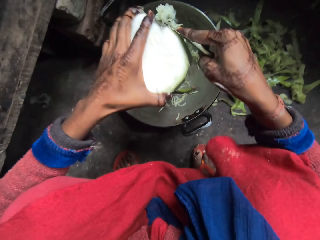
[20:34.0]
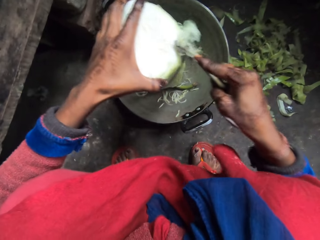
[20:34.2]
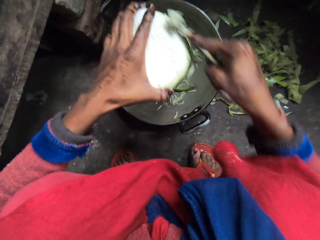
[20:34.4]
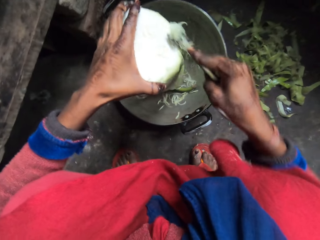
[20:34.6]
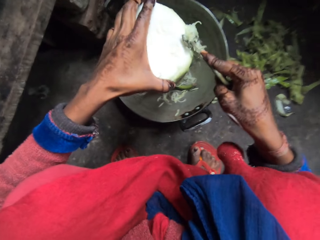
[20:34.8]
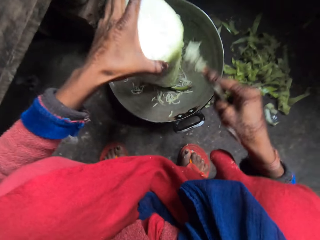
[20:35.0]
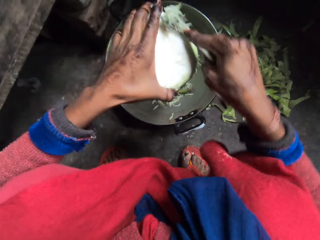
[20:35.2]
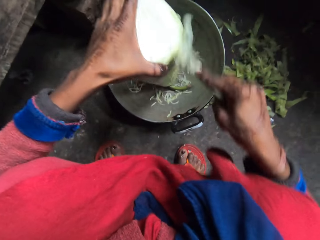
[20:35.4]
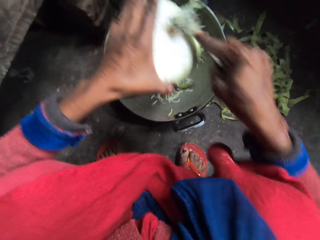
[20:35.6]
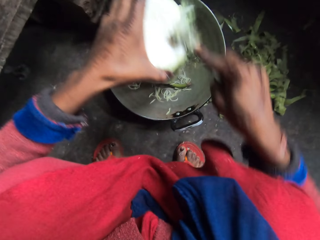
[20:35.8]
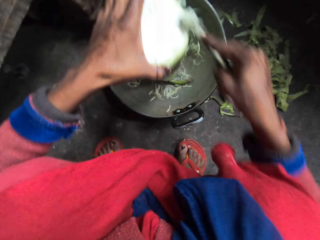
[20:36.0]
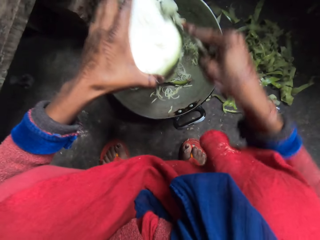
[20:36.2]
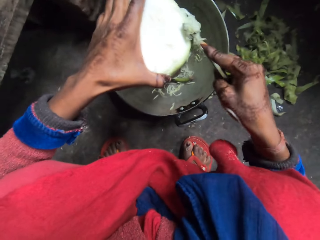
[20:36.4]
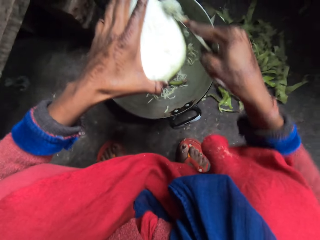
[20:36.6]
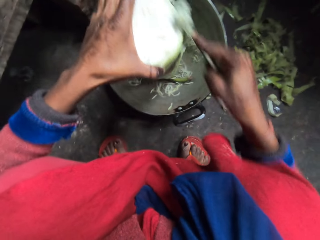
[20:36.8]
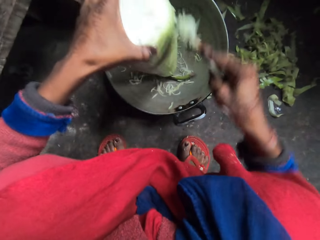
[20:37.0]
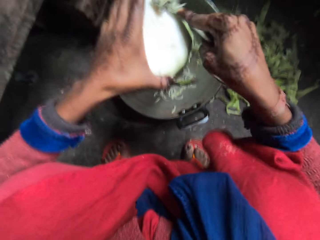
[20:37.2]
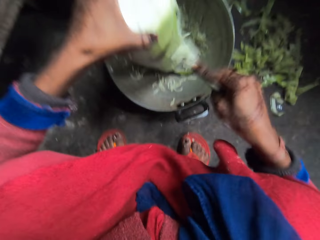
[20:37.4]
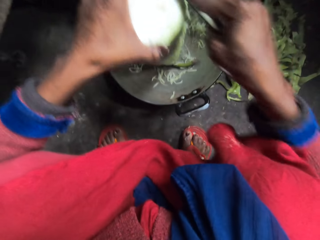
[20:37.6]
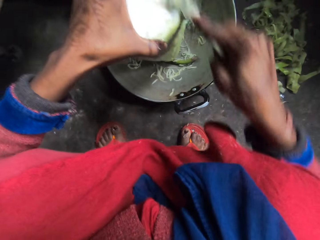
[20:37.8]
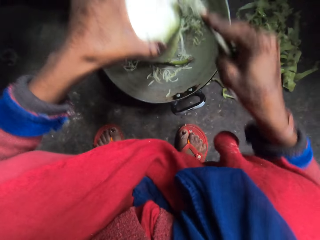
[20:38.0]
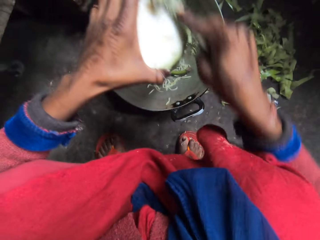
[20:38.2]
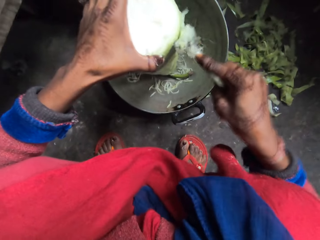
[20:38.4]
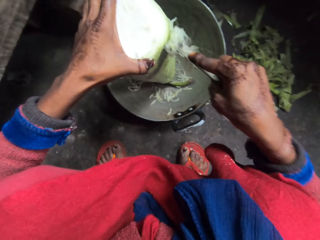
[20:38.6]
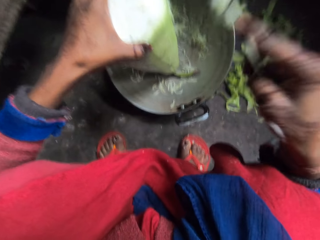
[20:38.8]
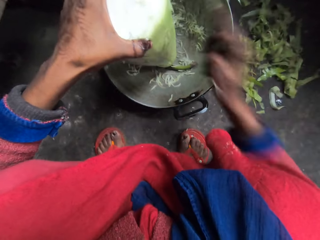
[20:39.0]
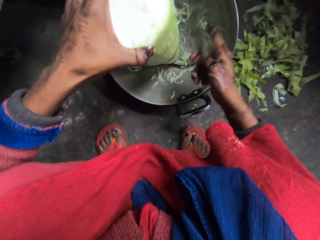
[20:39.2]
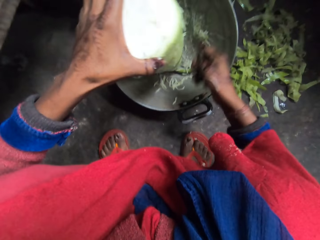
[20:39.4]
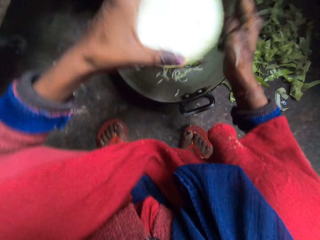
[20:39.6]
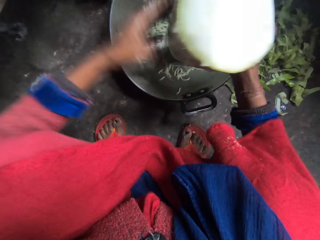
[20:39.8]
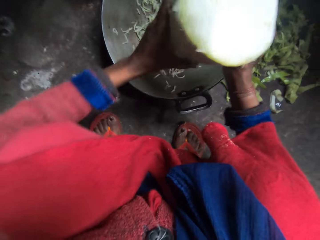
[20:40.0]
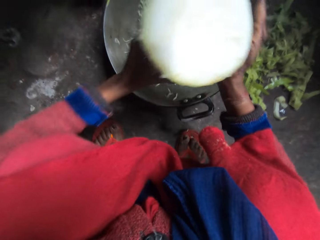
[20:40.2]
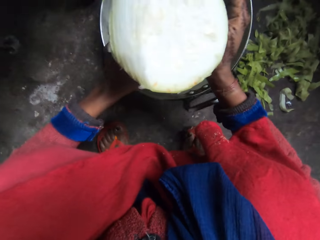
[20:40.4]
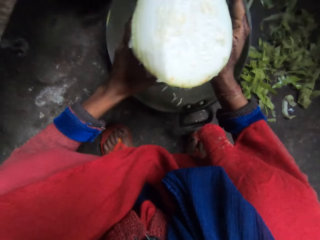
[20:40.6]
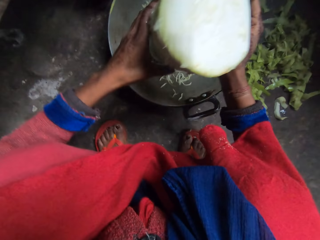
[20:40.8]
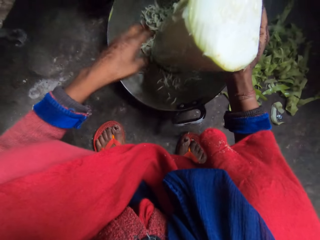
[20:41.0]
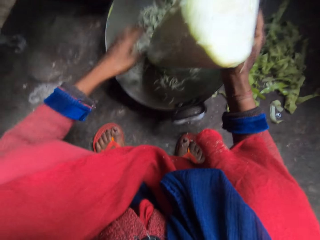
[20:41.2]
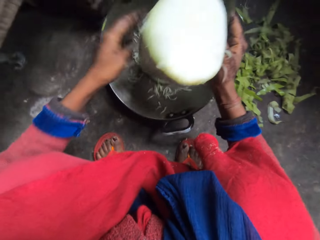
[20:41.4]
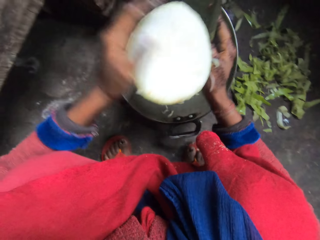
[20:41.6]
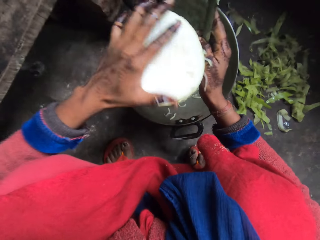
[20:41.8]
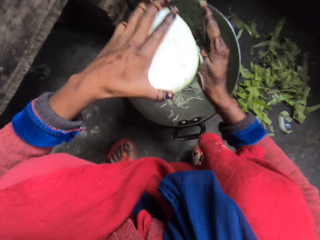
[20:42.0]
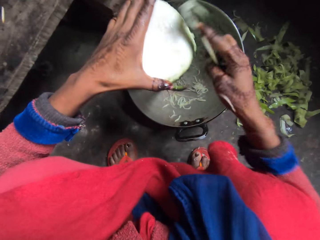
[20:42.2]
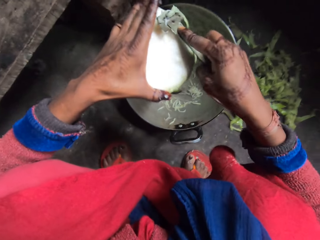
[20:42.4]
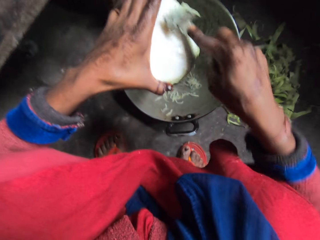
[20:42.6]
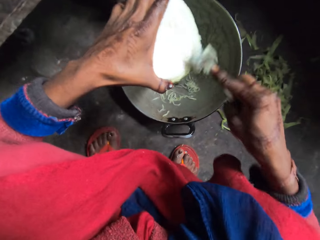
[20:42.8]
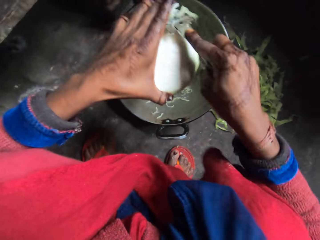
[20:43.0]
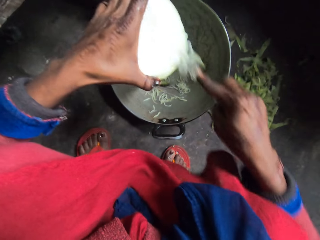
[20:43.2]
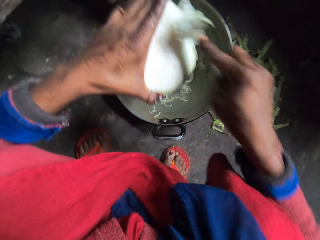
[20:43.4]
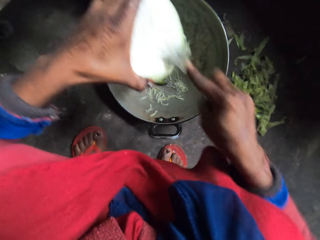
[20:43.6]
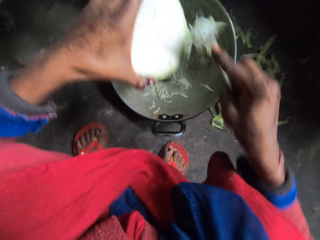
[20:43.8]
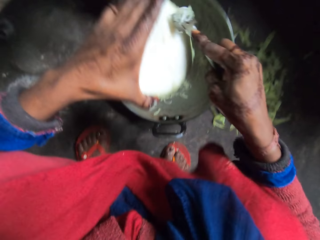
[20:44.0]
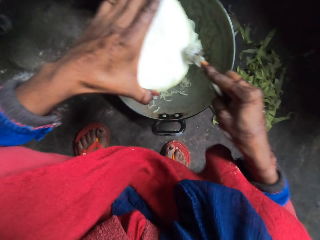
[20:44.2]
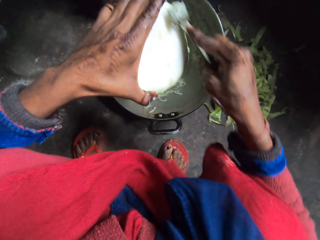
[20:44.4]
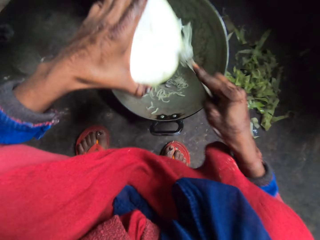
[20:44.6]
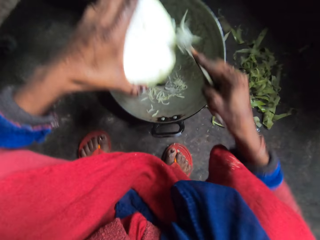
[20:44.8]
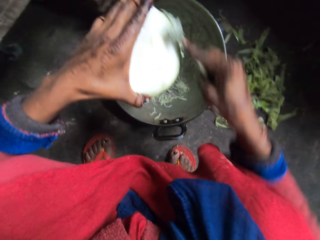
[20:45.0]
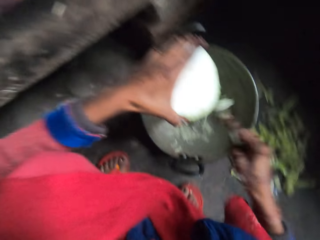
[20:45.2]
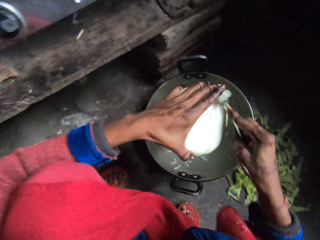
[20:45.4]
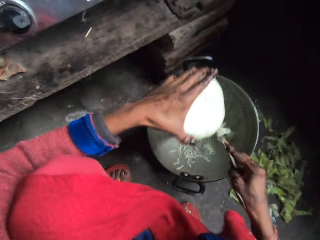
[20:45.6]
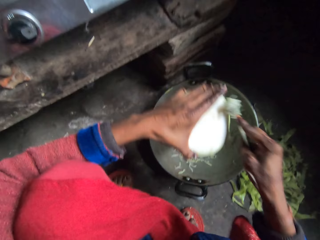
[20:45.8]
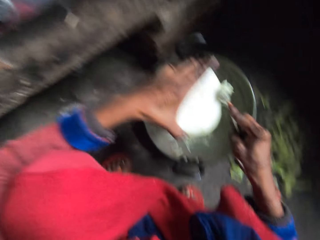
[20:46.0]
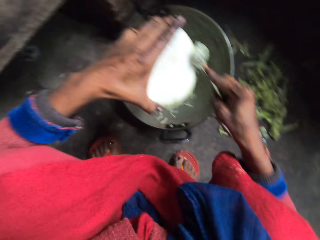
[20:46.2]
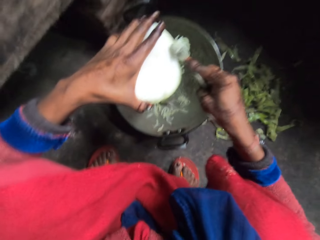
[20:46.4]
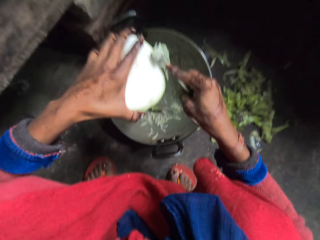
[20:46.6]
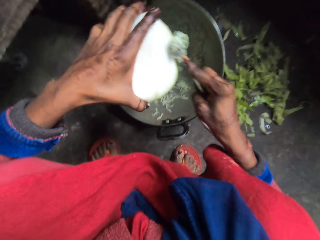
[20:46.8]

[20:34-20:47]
The camera wearer flaps the hand peeler. She adjusts the bottle gourd. She moves her left hand. She peels the bottle gourd with the hand peeler in her right hand.

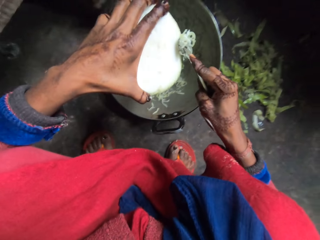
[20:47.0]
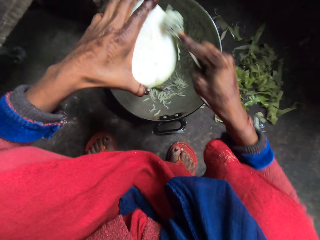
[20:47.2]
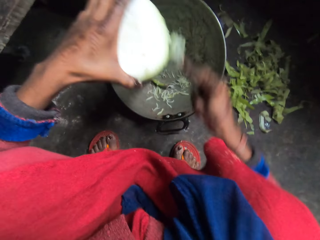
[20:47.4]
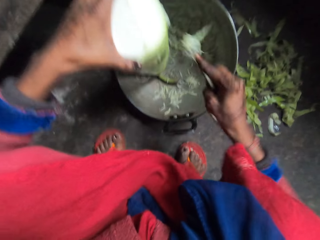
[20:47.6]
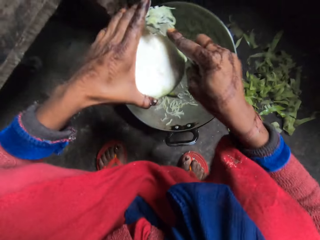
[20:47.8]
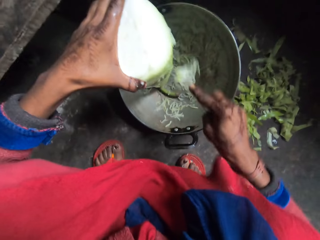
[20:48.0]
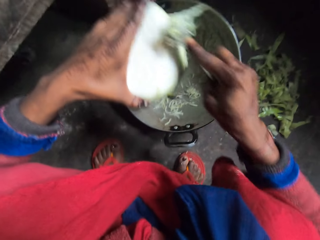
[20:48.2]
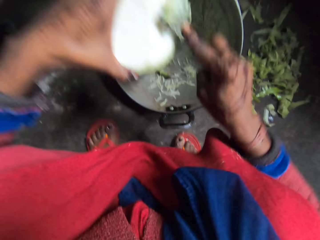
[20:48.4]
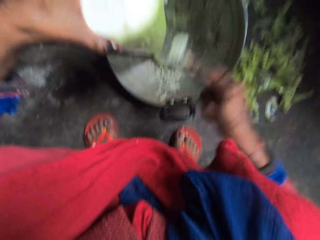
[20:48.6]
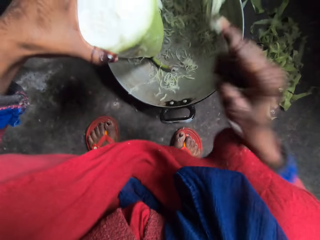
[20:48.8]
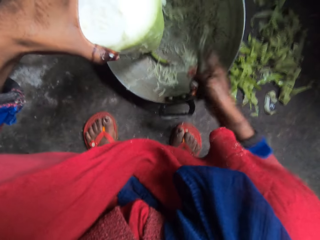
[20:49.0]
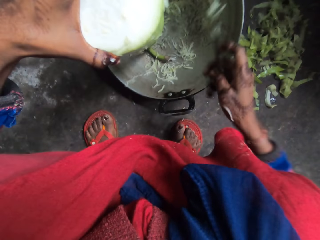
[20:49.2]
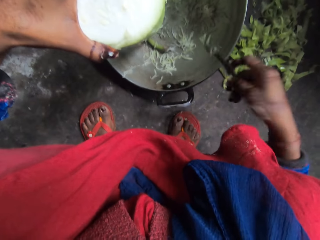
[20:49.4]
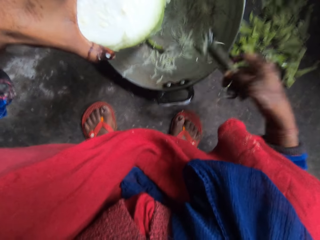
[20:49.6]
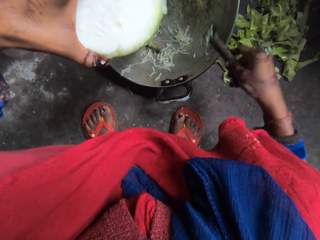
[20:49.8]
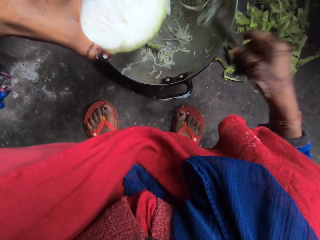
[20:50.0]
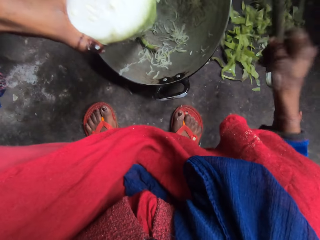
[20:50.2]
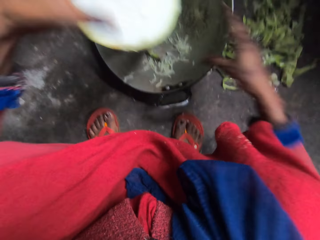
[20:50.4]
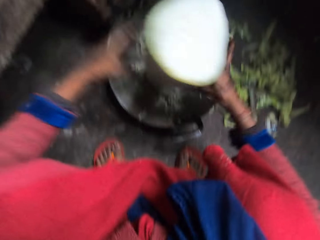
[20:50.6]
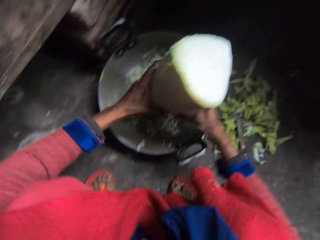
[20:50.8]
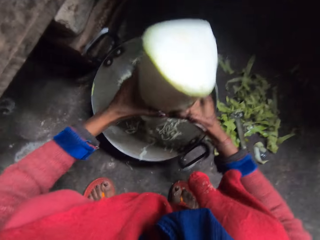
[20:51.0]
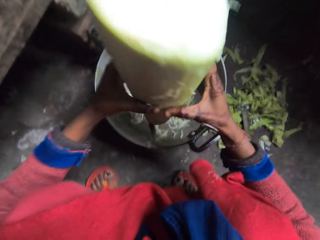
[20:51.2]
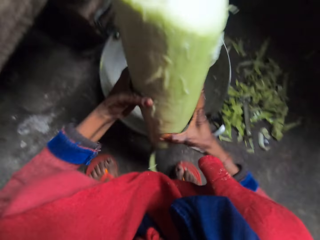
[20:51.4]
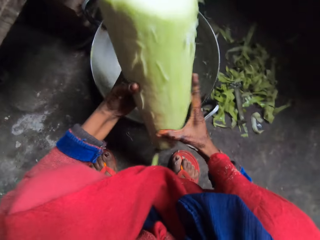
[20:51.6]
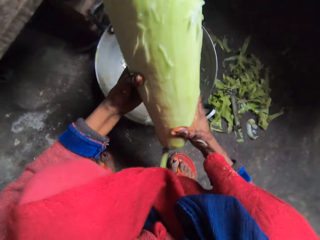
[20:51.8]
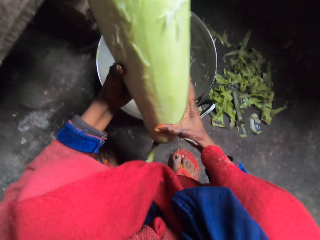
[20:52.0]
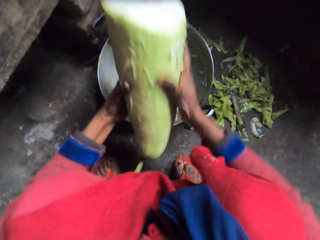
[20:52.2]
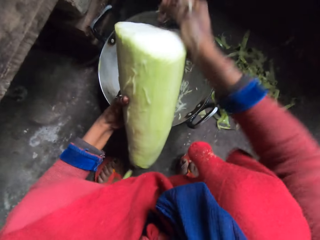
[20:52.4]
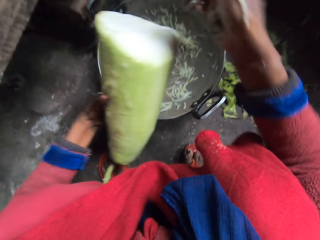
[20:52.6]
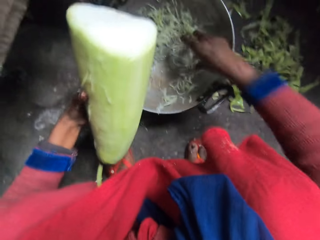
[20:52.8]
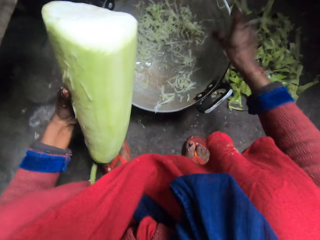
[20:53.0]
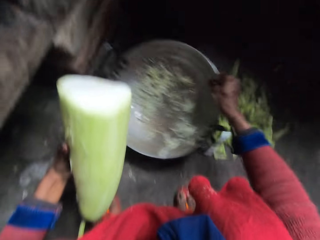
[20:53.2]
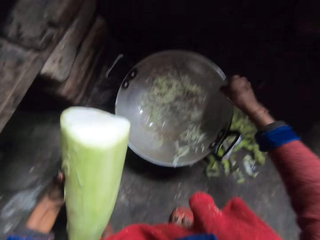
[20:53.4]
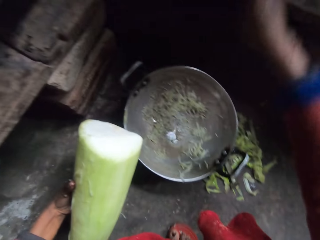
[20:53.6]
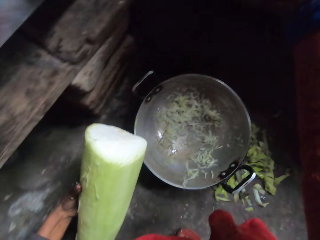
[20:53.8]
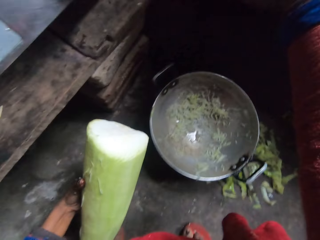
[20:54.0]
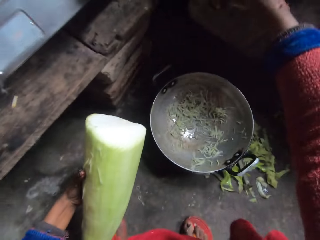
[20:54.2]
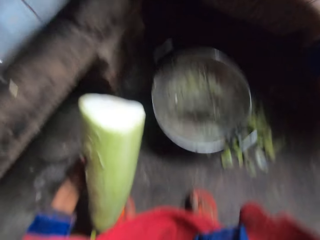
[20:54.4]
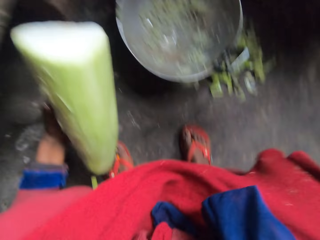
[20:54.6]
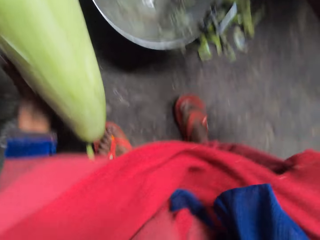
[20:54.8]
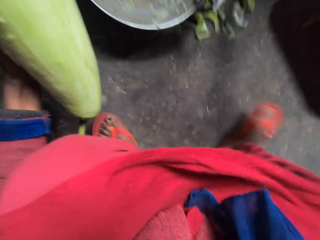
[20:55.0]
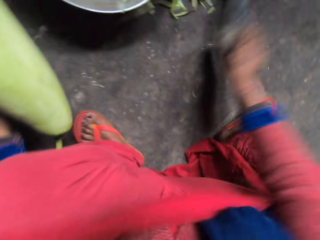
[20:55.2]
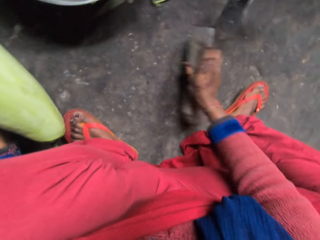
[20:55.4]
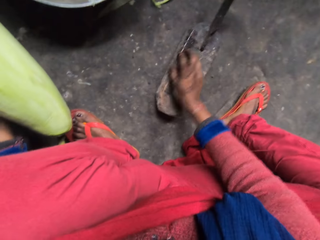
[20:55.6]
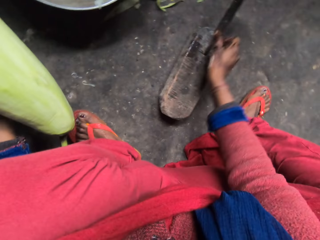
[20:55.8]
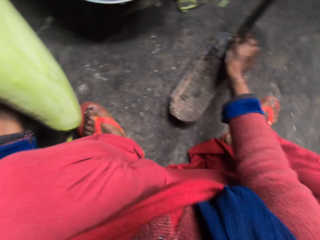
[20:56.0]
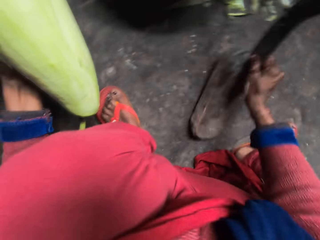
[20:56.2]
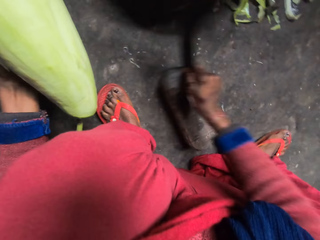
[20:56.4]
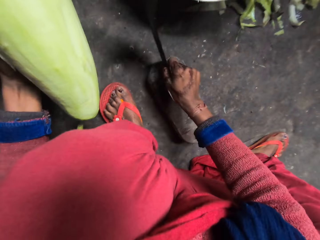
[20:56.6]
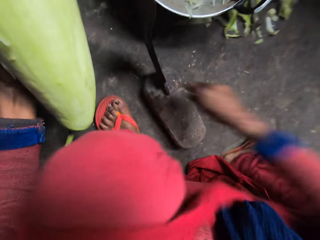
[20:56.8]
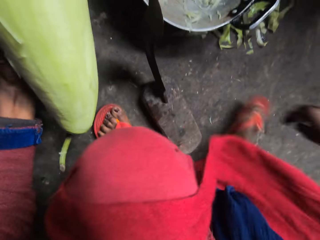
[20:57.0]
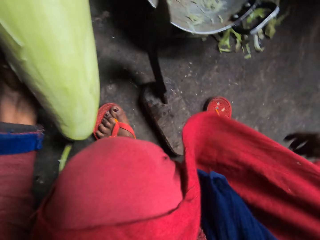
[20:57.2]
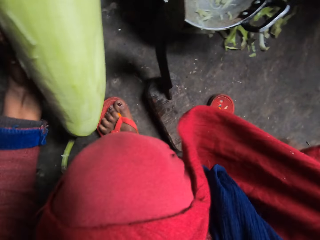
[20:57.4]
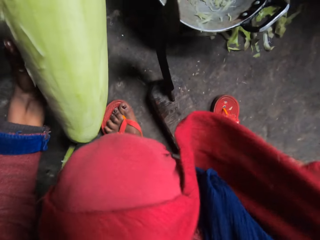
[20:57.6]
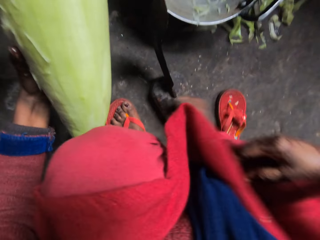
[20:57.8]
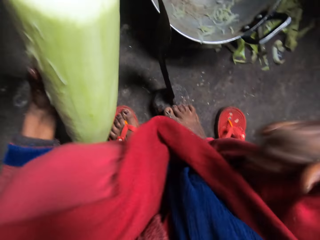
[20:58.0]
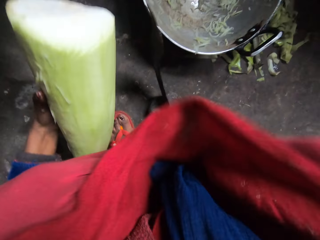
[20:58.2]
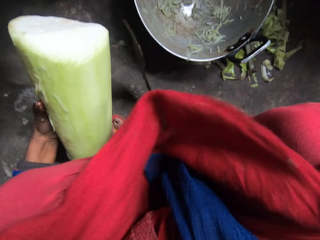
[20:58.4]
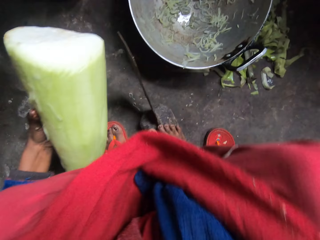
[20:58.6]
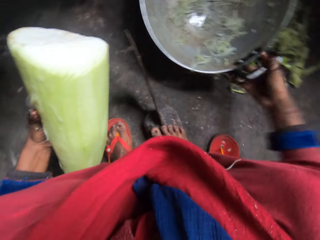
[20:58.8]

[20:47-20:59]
The camera wearer flaps the hand peeler. She drops the hand peeler on the floor. She lifts the bottle gourd with both hands. She holds something. She glides her right hand on the bottle gourd. She flaps her right hand in the pot. She adjusts the pot with her right hand. She pulls a frying pan. She picks up a boti knife on the kitchen table with her right hand. She puts the boti knife on the floor. She moves something. She pulls off the slippers on her right foot. She puts her right foot on the boti knife base.
